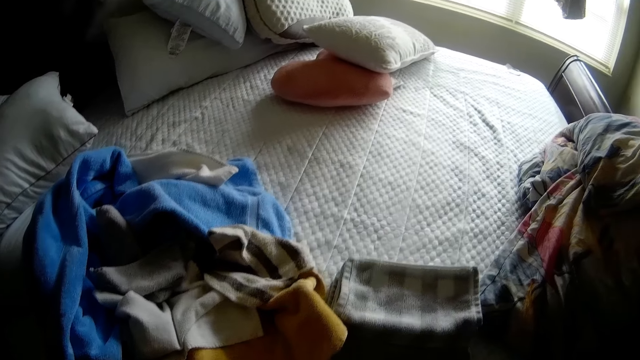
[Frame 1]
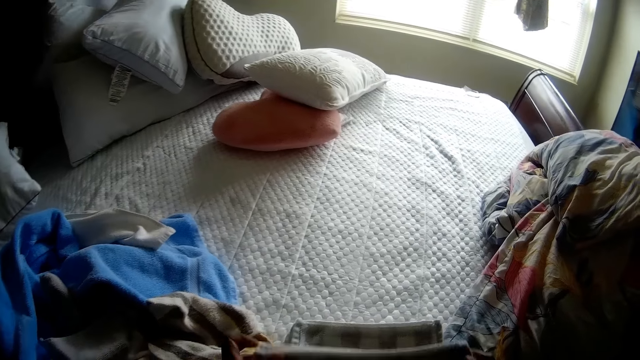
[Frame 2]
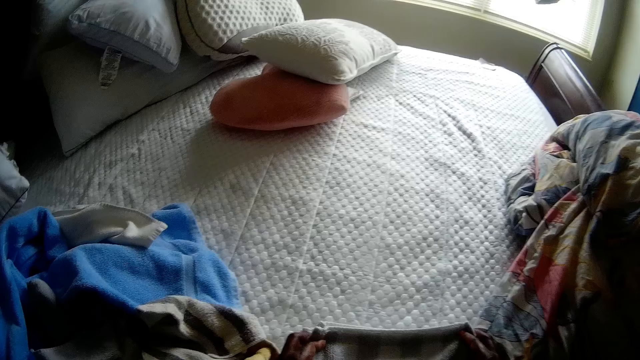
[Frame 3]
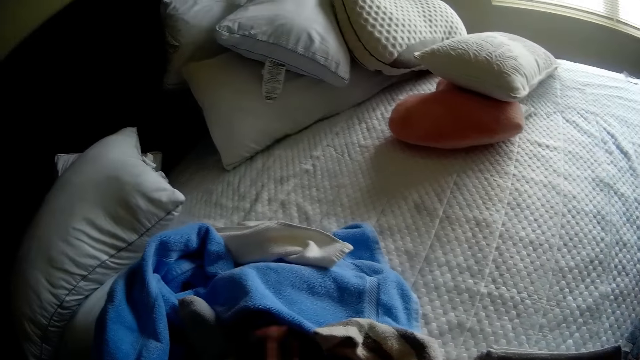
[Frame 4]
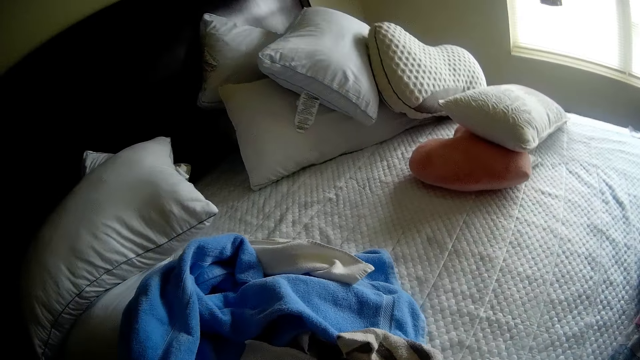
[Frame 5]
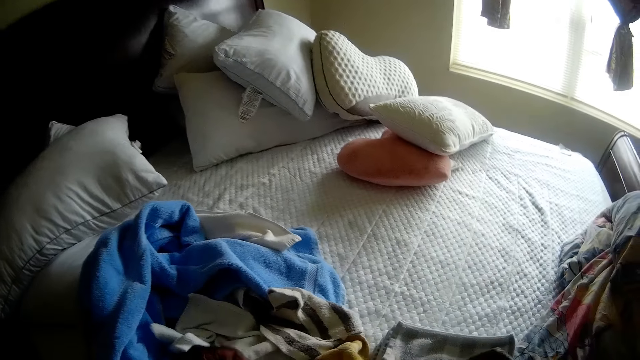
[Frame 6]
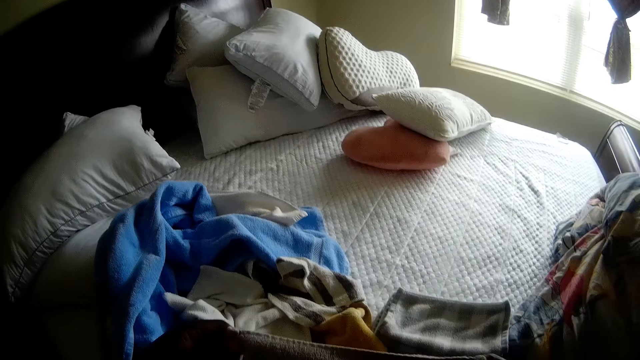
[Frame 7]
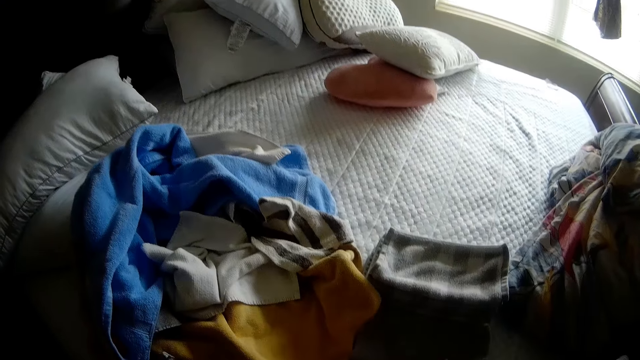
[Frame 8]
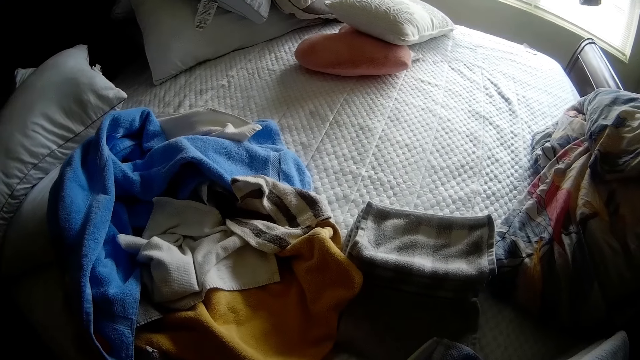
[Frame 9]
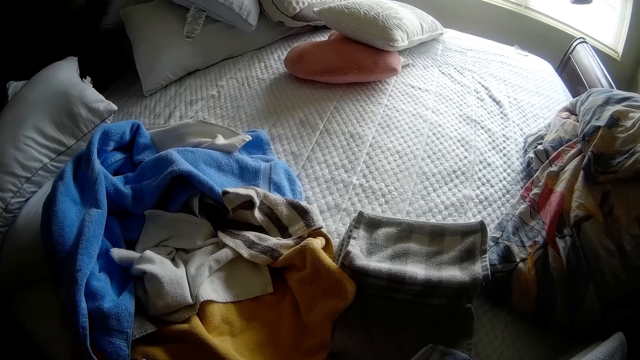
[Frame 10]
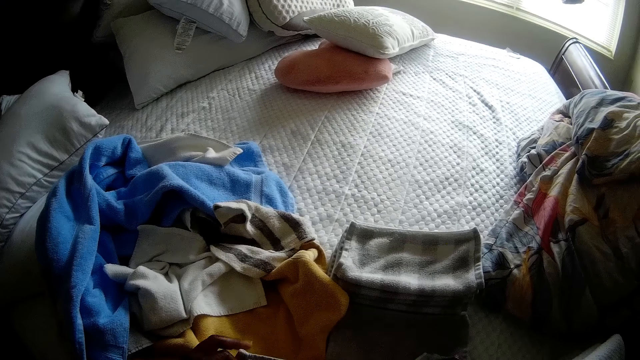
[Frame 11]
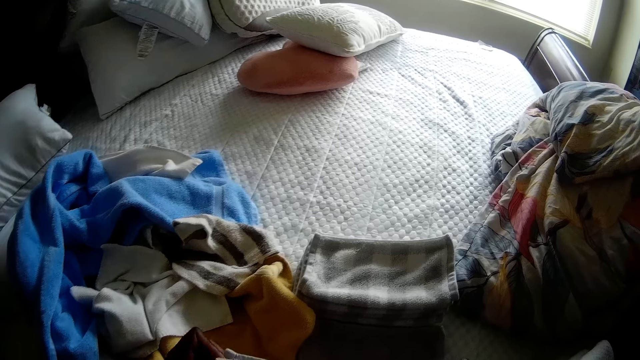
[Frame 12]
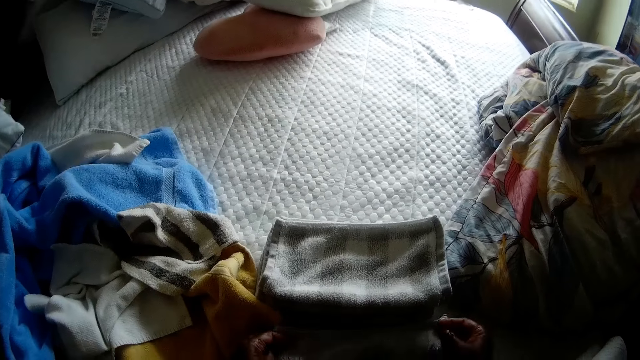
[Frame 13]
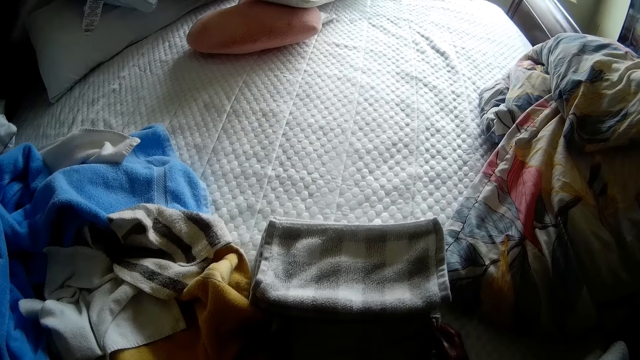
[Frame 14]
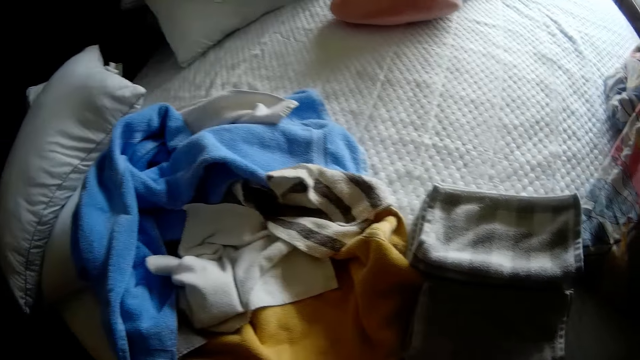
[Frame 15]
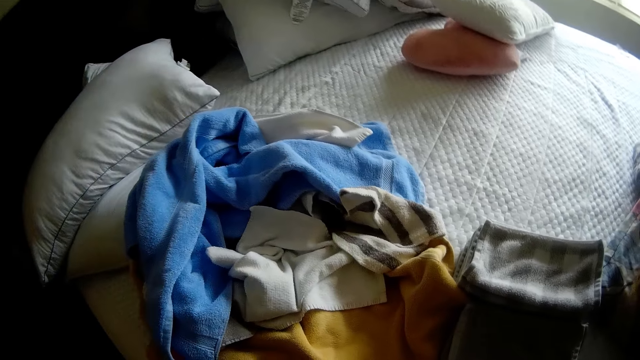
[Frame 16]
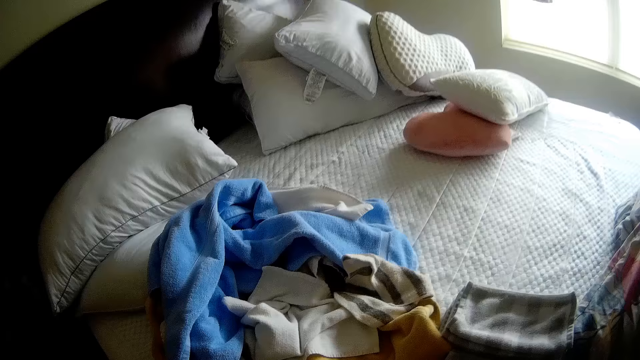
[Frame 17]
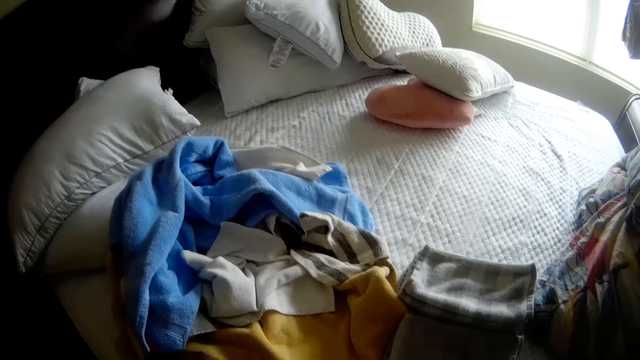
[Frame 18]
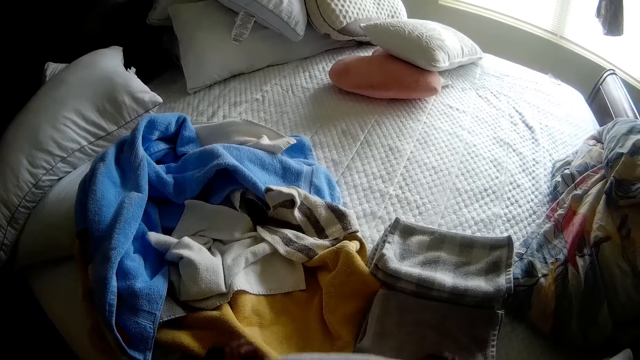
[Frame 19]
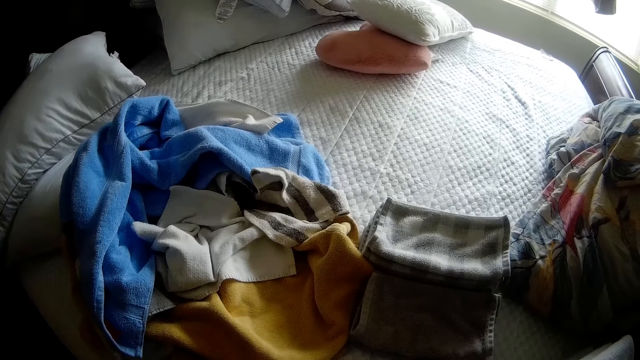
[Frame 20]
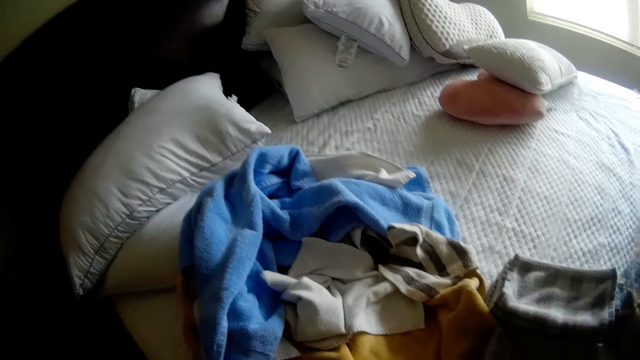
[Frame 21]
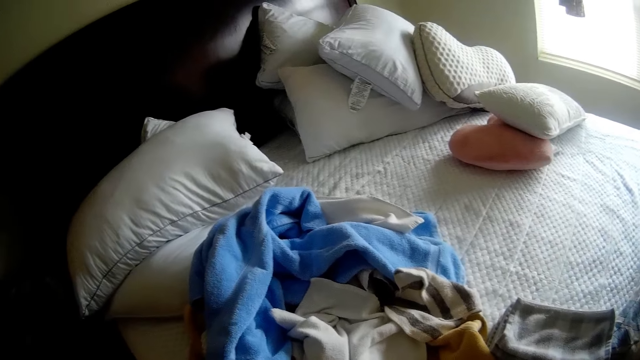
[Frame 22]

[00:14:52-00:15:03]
The camera wearer places the cloth in her hands on the bed with both hands. She picks up a cloth from the bed with her left hand. She folds the cloth in her hand with both hands. She places the cloth in her hands on the bed with both hands. She folds a cloth in her hand with both hands.

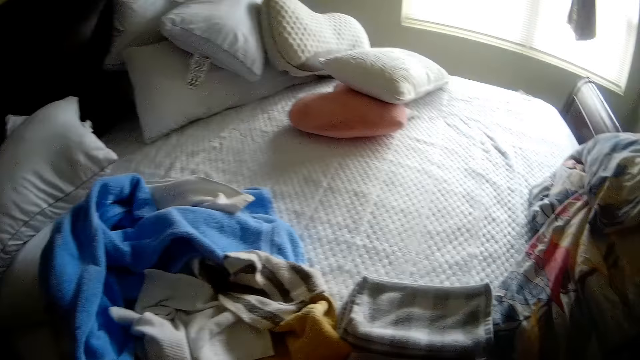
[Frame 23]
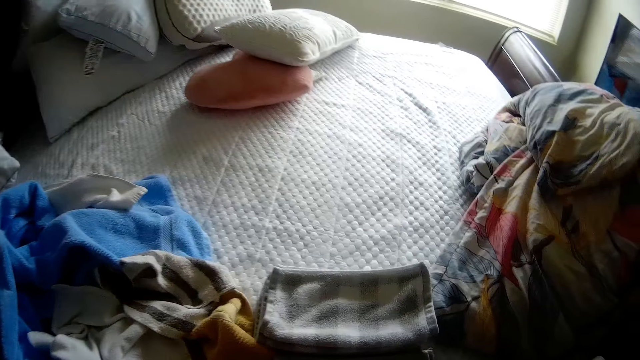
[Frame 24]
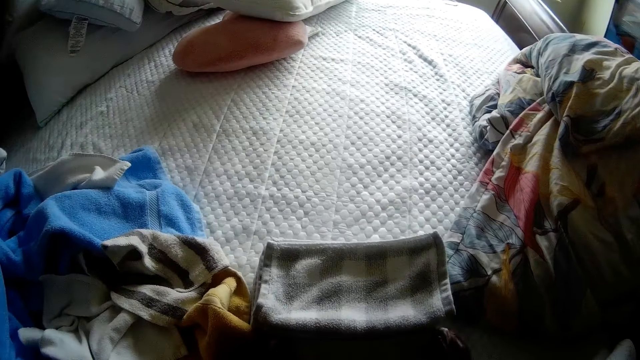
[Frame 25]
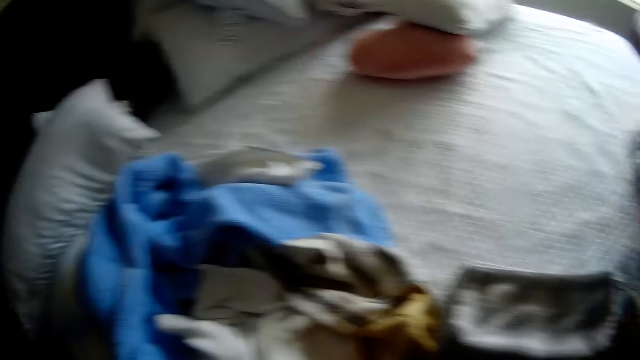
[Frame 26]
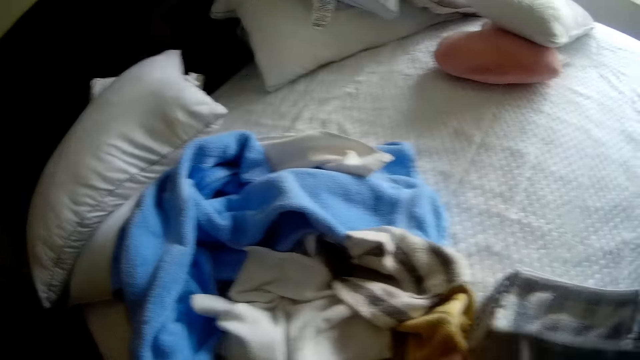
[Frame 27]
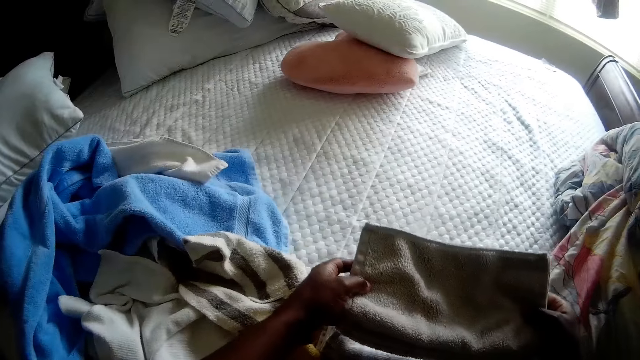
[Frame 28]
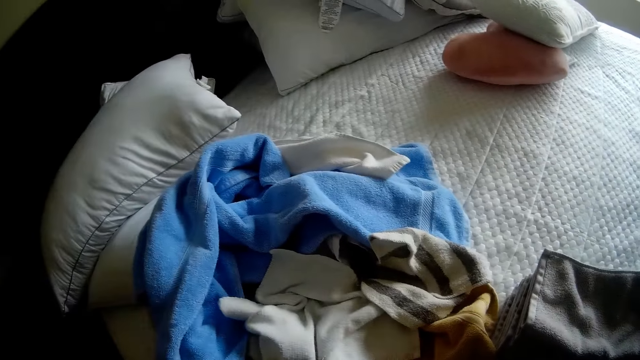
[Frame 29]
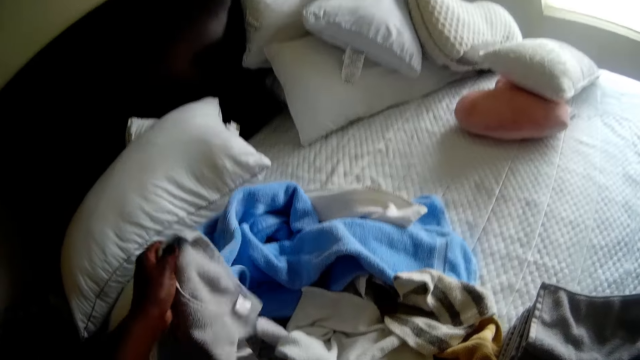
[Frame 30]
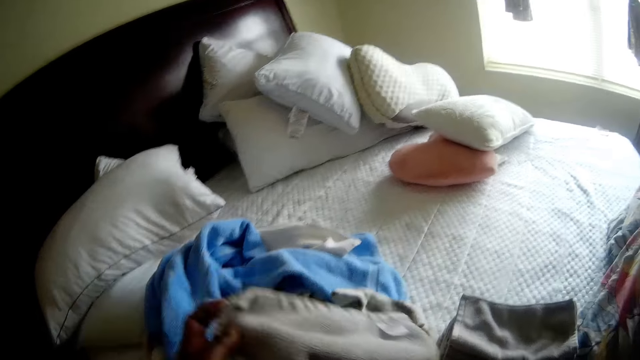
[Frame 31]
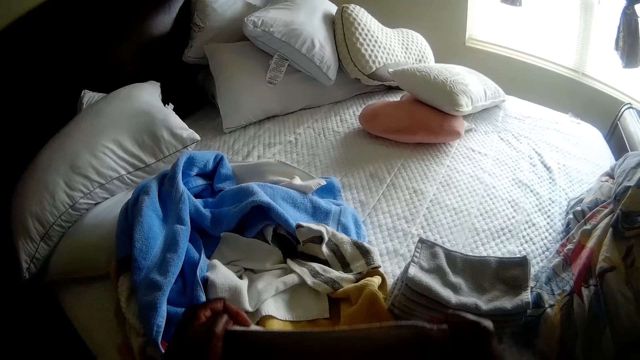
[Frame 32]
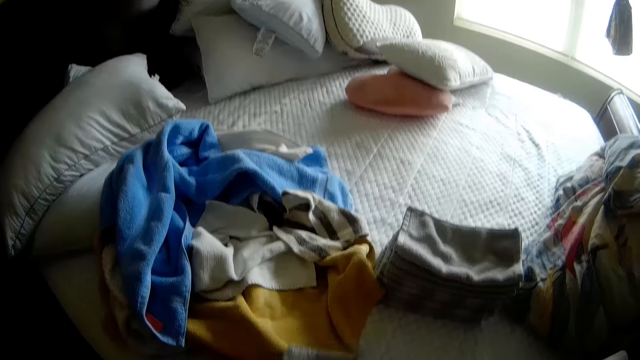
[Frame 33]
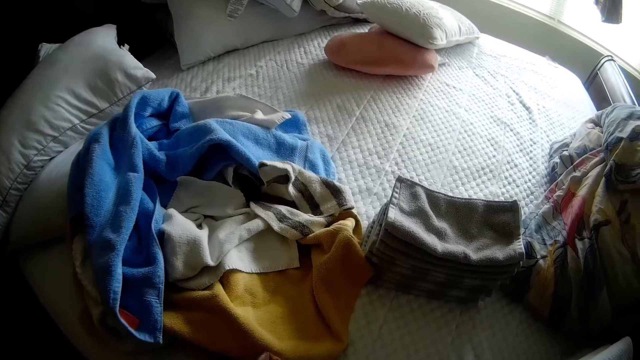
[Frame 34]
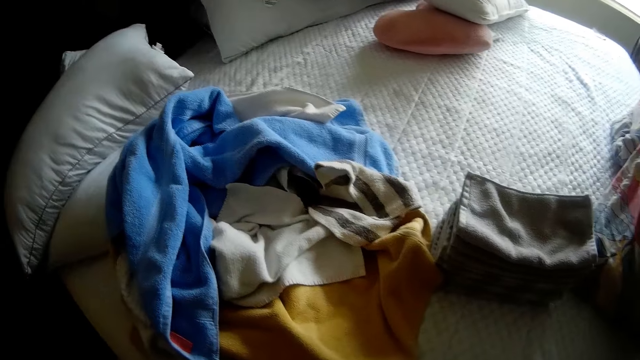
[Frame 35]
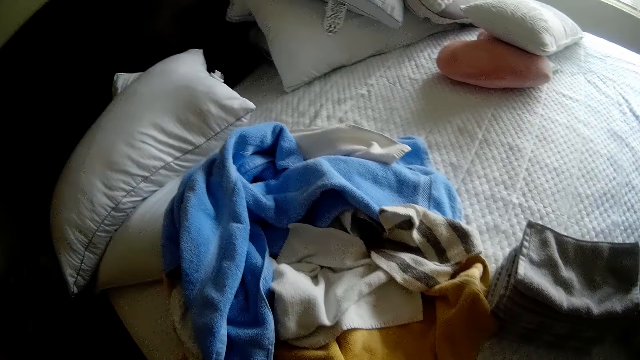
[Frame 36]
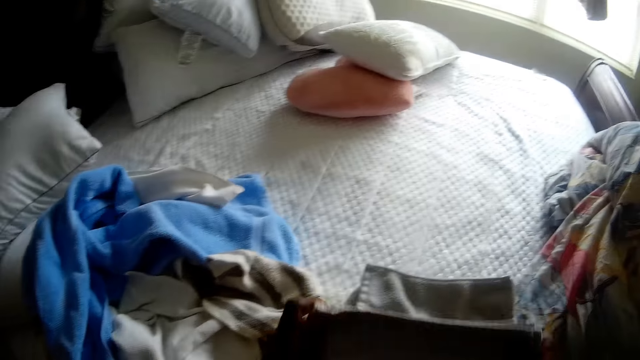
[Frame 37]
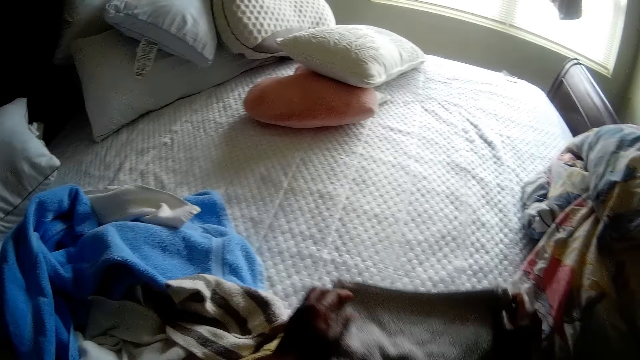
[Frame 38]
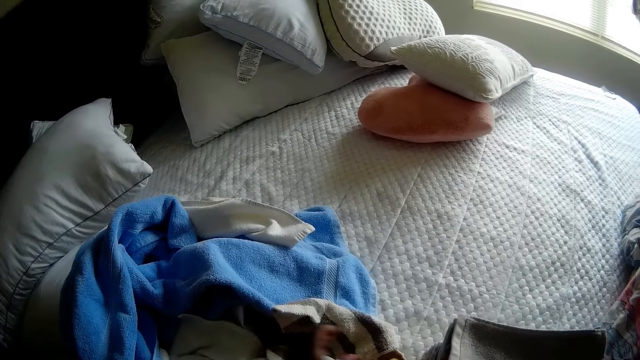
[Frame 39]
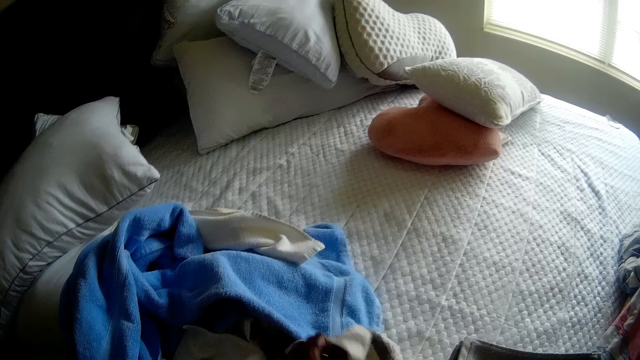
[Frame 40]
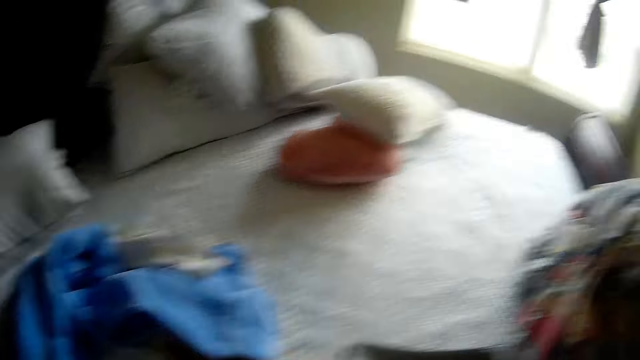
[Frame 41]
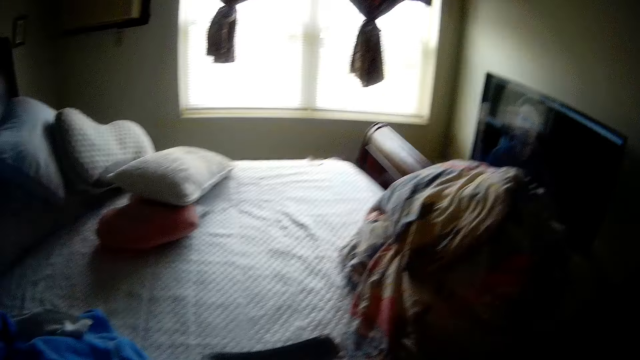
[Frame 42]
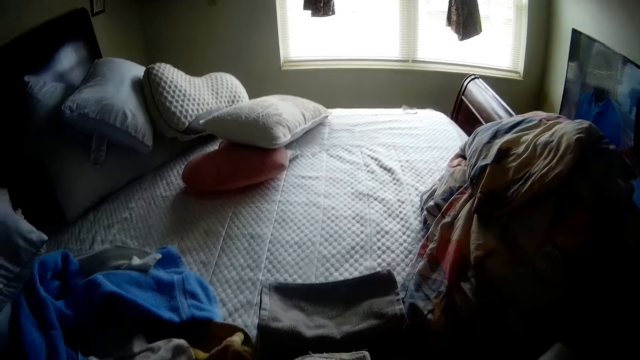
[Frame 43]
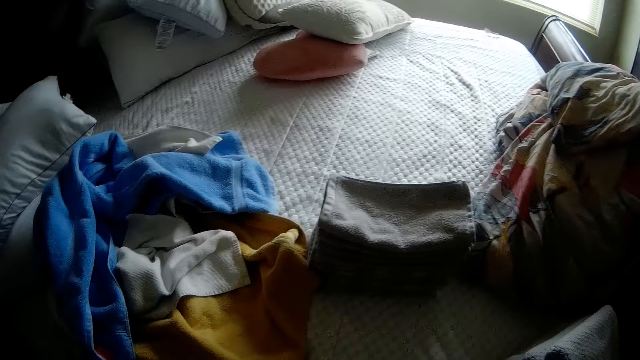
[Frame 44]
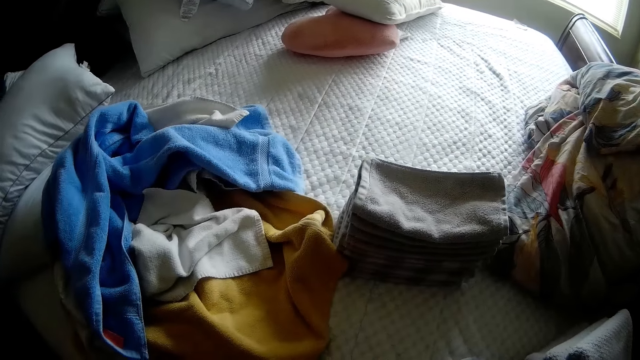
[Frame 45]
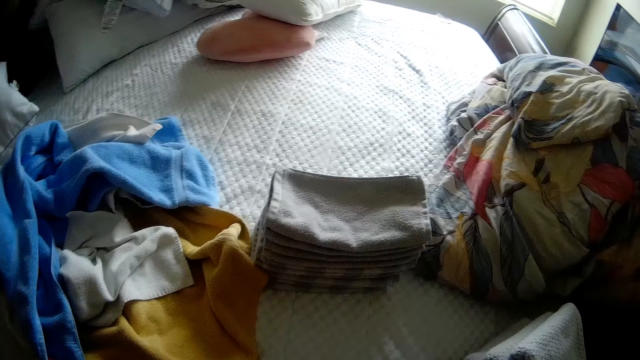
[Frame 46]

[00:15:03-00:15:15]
The camera wearer places the cloth in her hands on the bed with both hands. She places a cloth in her hands on the bed with both hands. She picks up a cloth from the bed with her left hand. She folds the cloth in her hand with both hands. She places a cloth in her hands on the bed with both hands. She picks up a cloth from the bed with her left hand. She folds the cloth in her hand with both hands.
